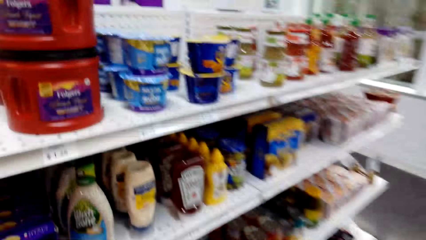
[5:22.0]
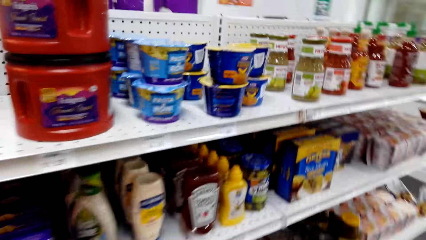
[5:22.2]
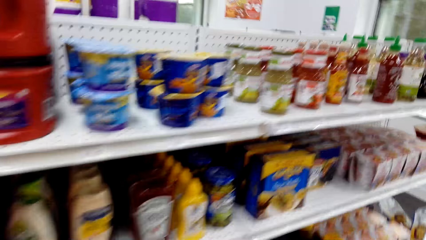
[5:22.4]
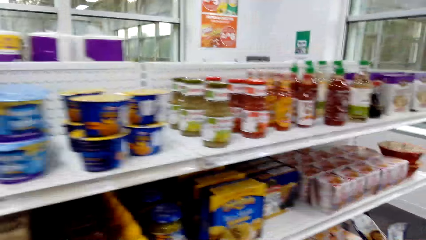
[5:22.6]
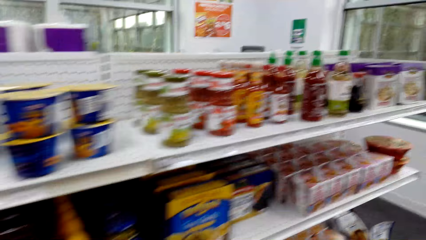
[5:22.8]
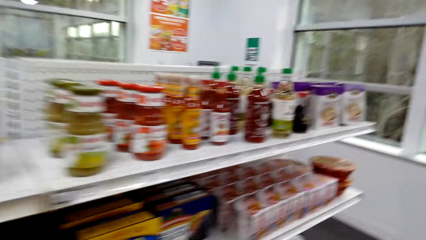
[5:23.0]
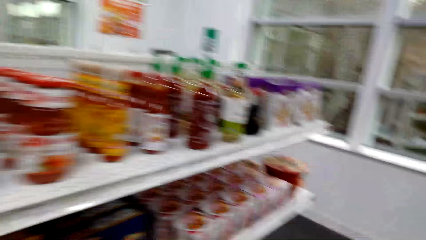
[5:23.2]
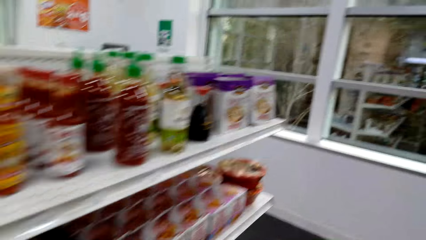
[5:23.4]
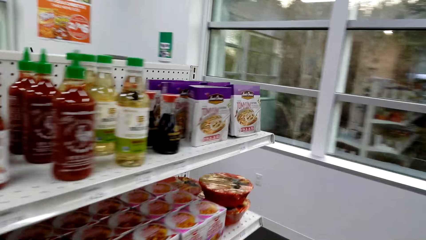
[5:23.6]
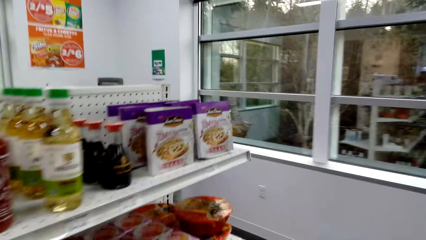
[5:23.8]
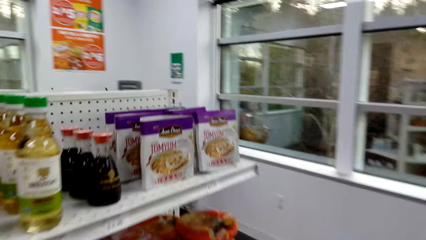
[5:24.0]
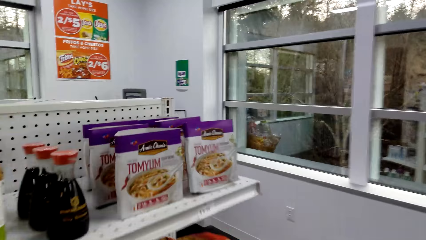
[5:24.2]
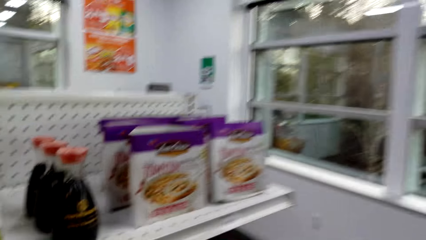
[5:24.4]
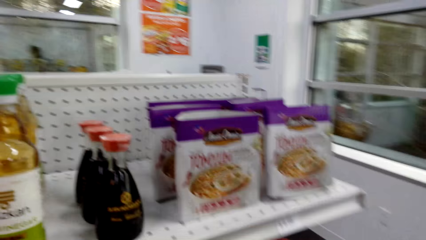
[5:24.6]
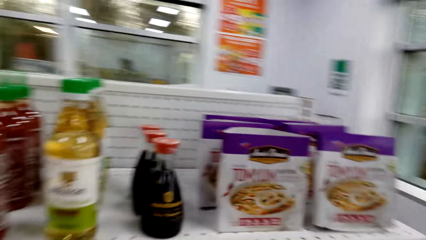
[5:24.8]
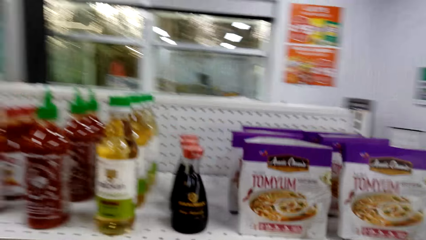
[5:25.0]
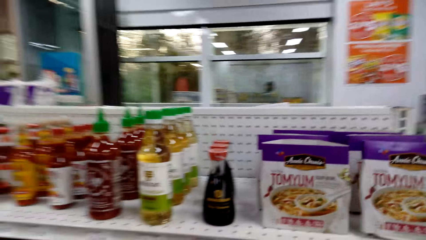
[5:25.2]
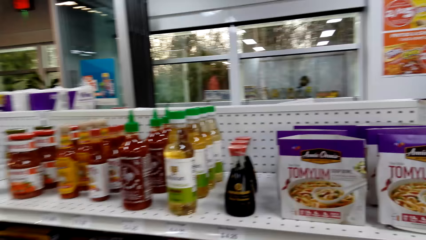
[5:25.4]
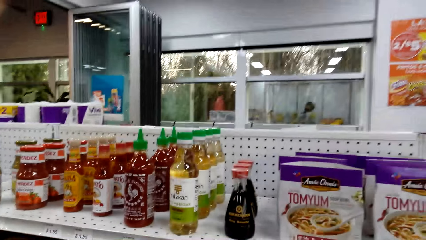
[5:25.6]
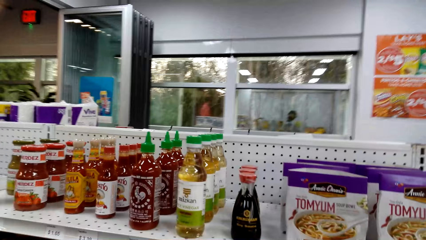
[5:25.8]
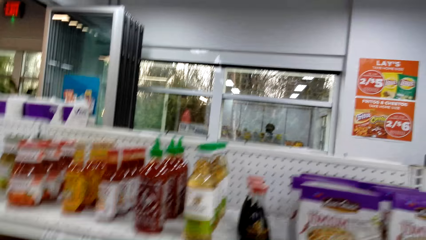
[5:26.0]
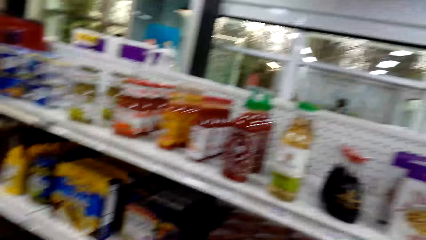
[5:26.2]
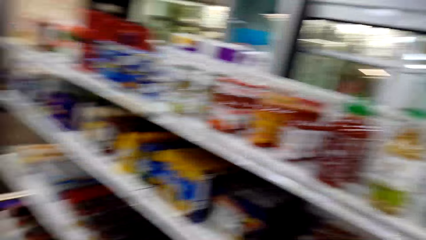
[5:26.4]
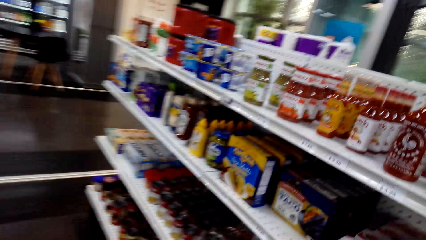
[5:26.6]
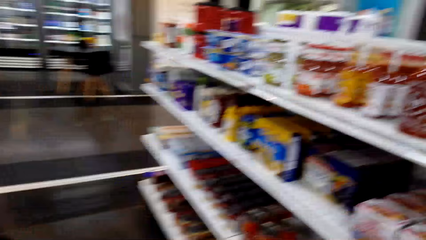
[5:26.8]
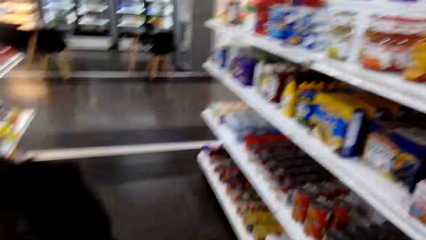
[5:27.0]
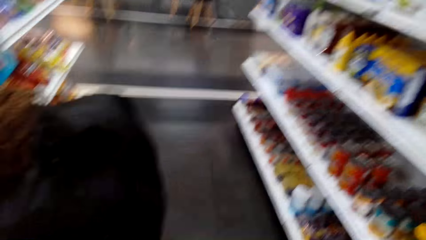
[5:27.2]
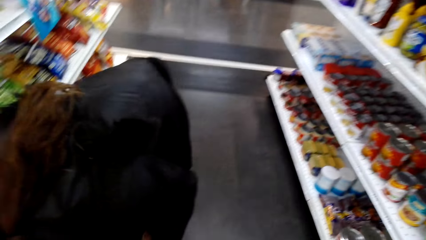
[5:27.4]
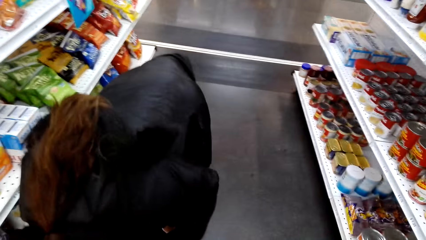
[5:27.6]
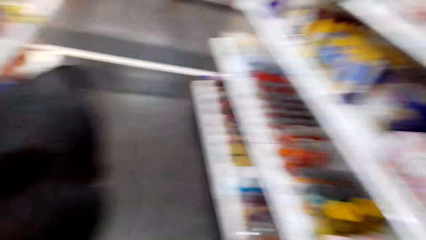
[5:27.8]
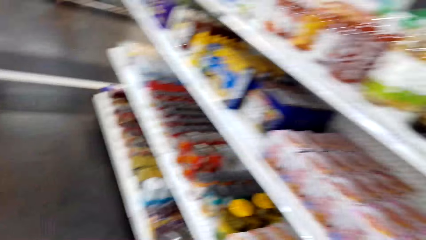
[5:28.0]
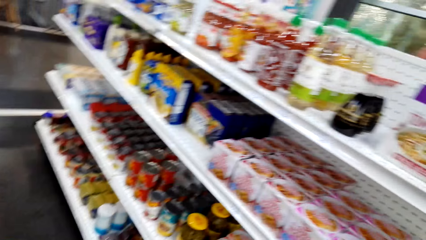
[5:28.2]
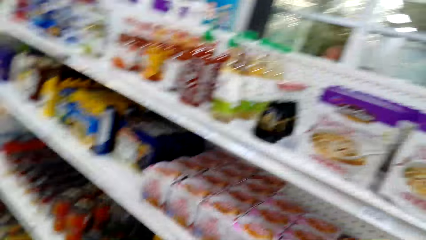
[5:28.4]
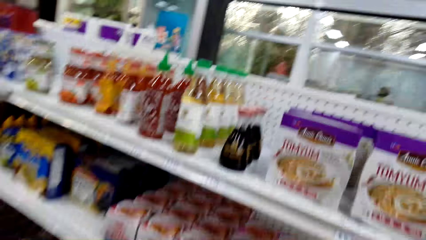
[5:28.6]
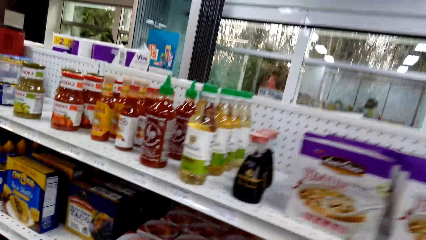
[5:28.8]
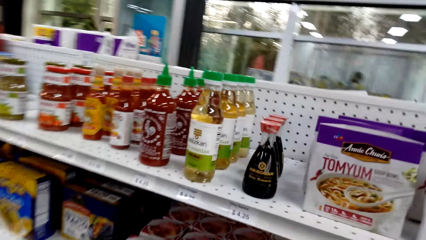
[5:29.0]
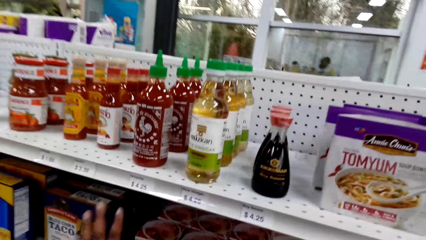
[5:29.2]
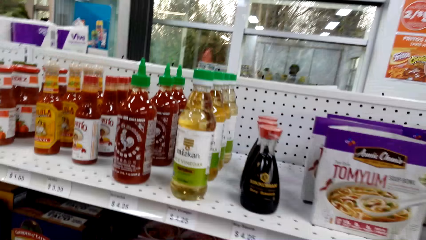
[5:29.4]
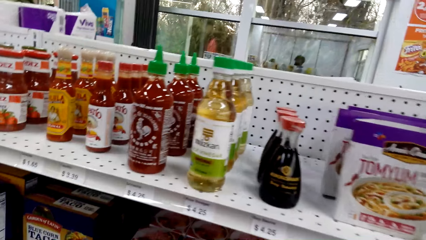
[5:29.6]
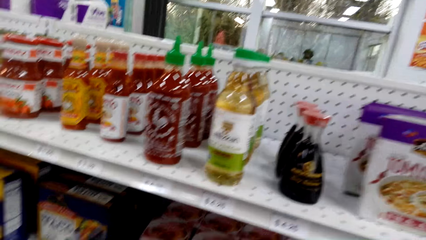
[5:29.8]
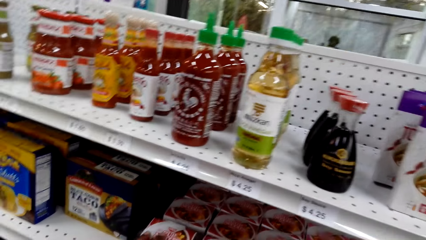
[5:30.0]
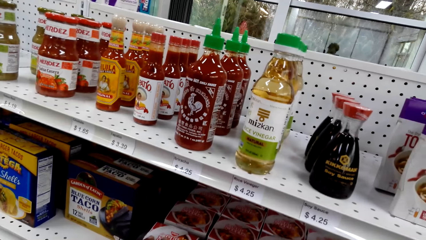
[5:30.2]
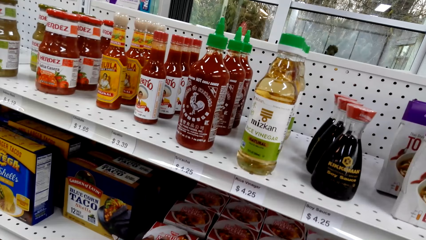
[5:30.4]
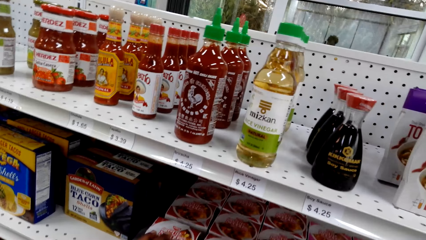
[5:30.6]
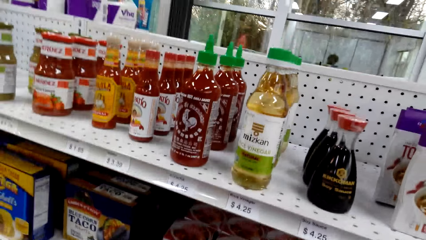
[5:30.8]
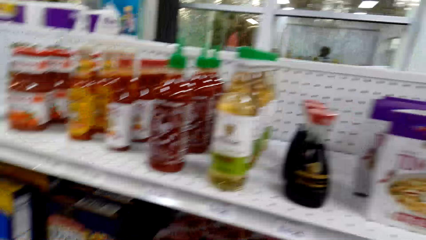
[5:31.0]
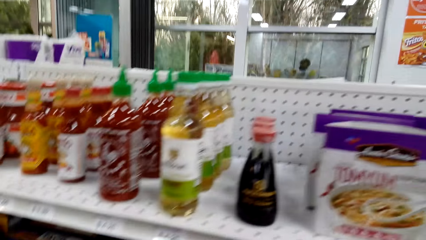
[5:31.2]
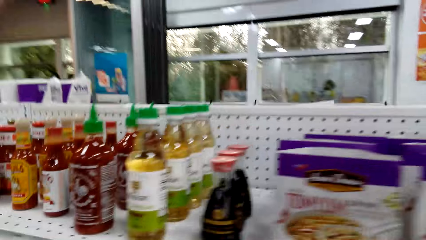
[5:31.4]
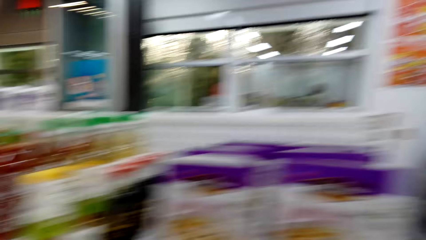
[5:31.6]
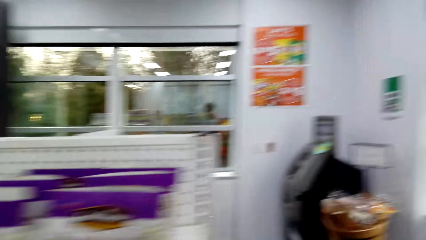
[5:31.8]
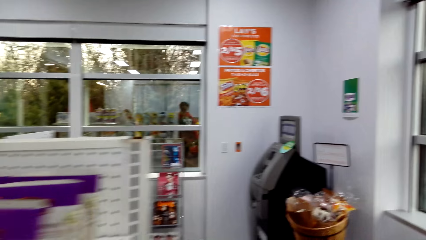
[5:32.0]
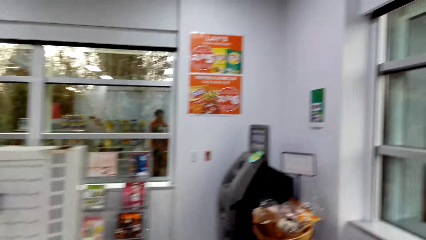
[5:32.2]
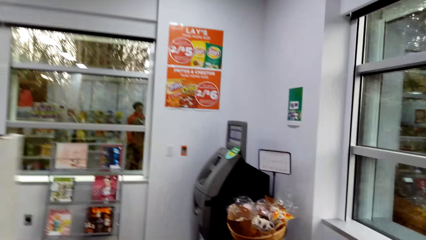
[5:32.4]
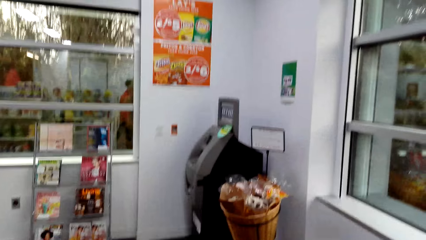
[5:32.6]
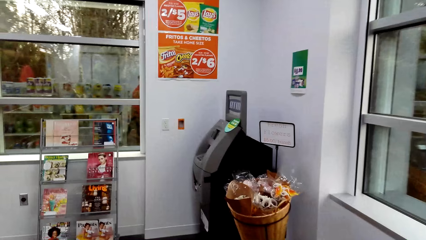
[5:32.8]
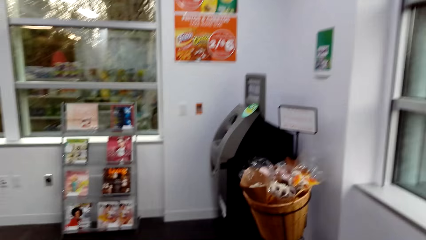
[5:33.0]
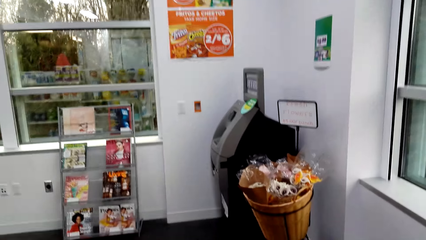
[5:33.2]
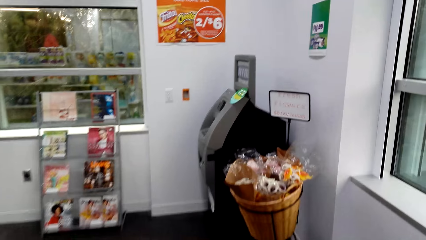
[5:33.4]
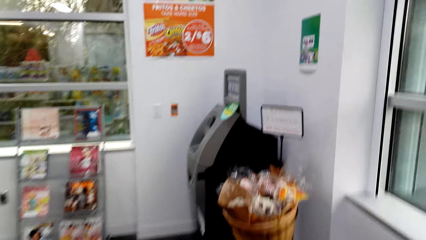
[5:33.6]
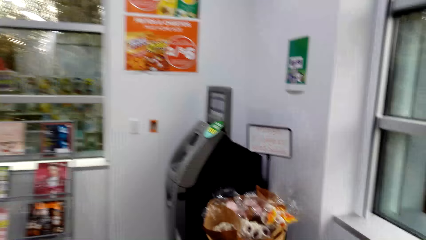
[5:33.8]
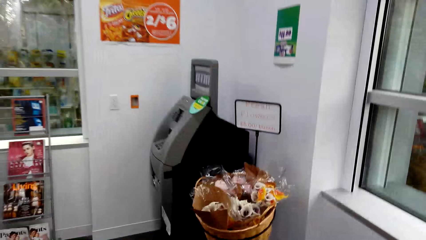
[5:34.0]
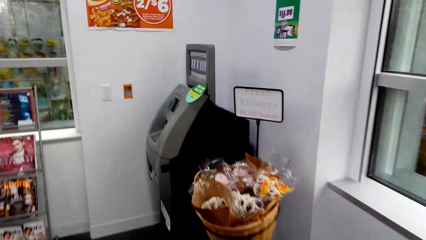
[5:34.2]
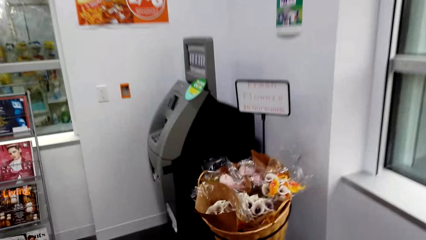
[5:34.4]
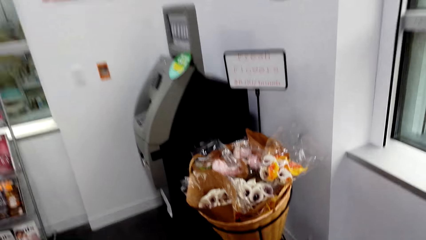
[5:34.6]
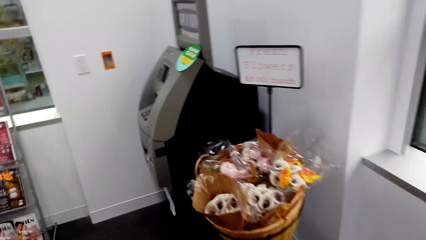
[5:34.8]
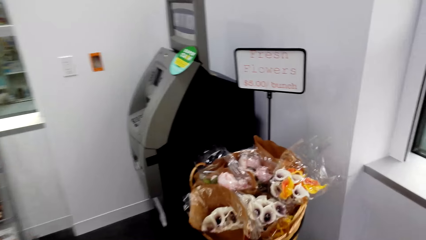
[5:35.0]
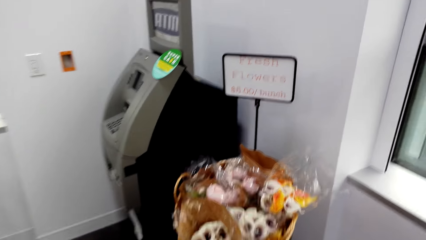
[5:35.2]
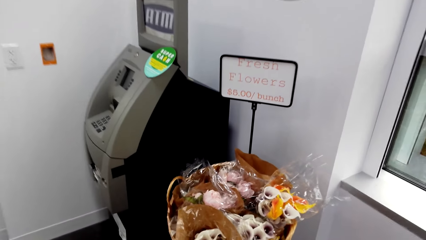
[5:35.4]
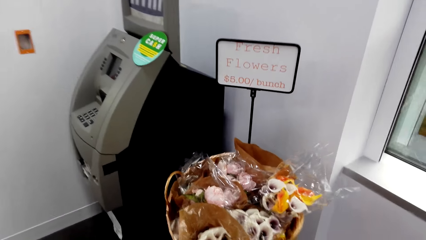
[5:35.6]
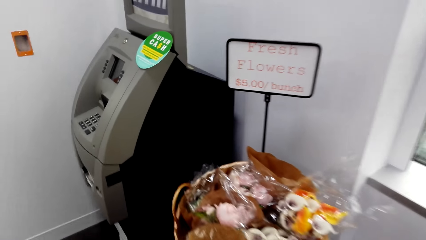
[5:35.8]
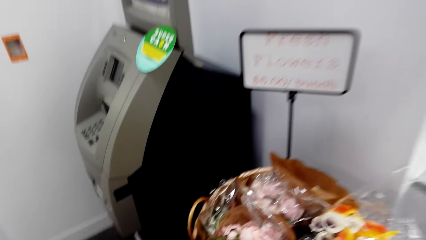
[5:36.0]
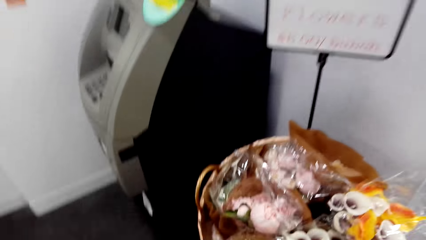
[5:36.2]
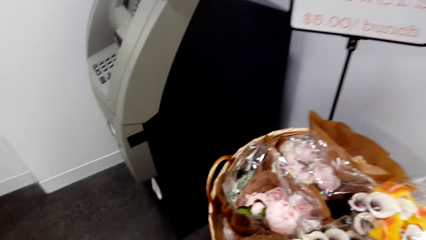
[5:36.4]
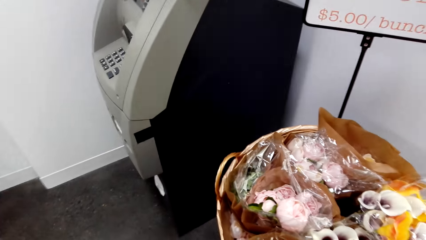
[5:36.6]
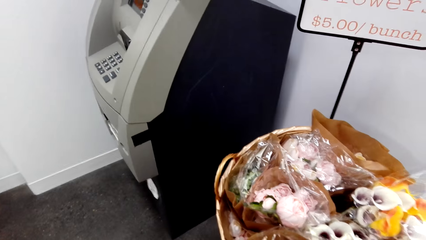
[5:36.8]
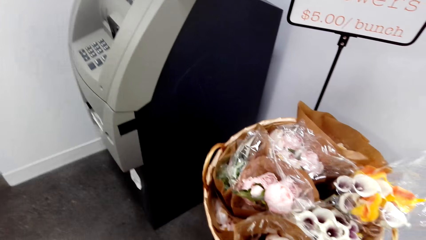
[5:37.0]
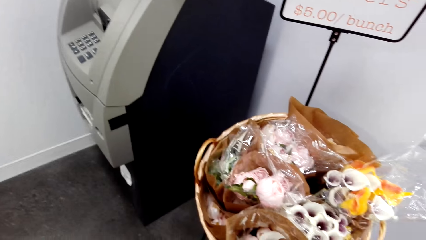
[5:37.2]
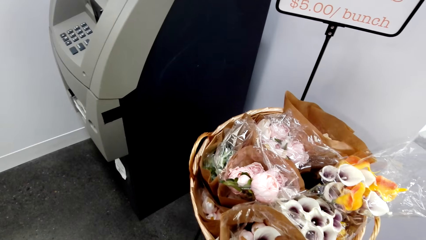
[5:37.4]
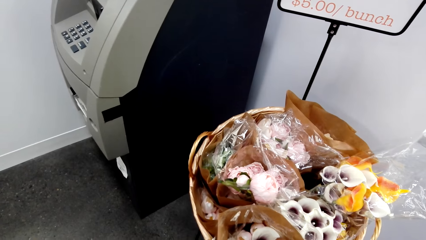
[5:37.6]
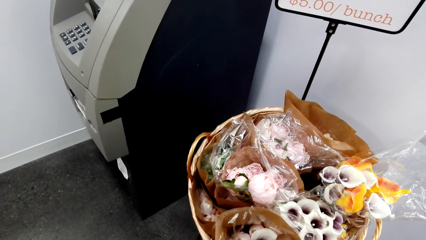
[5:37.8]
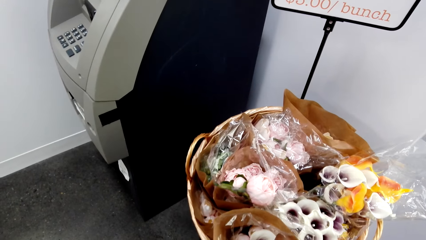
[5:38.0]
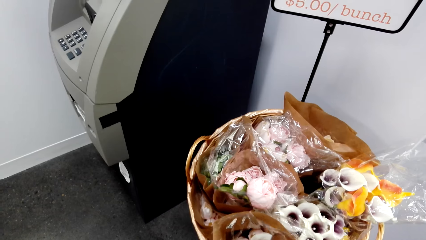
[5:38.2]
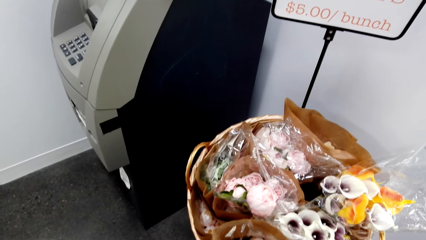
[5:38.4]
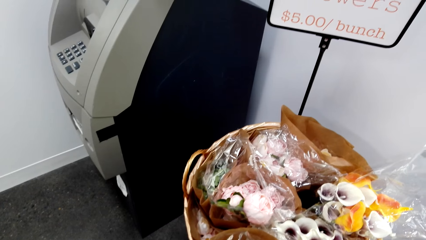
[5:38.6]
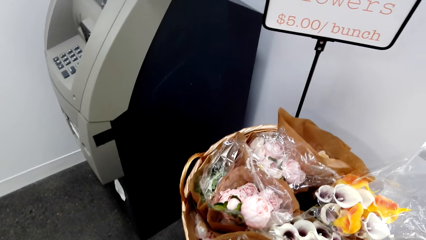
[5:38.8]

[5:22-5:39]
The camera wearer looks around. They stare at the shelf. They move towards the flower. They look at the flowers.
